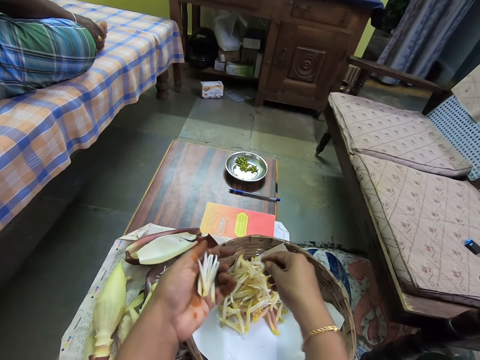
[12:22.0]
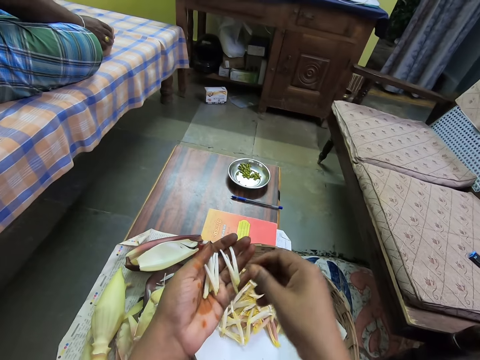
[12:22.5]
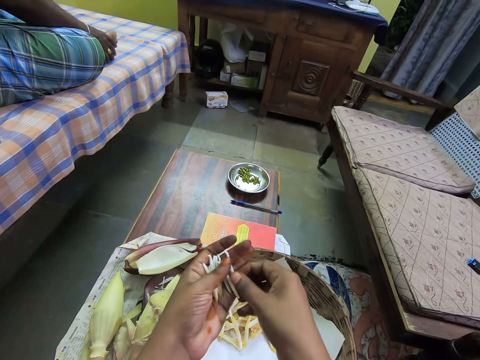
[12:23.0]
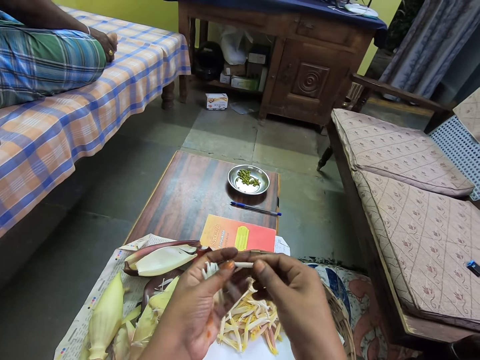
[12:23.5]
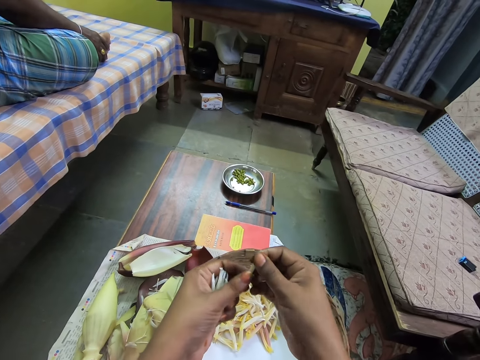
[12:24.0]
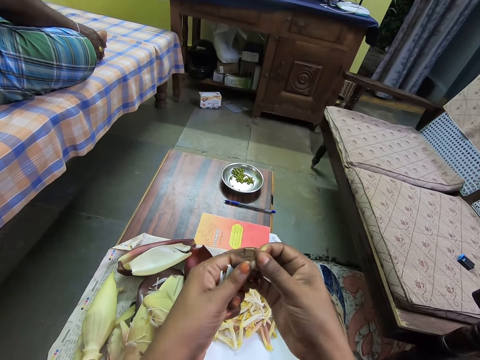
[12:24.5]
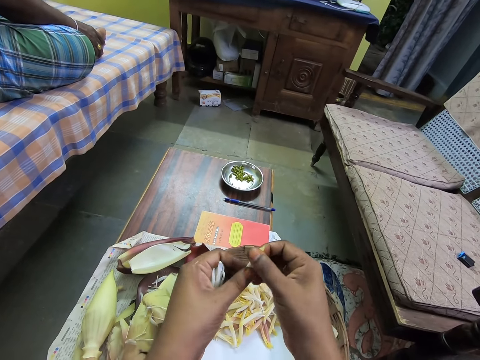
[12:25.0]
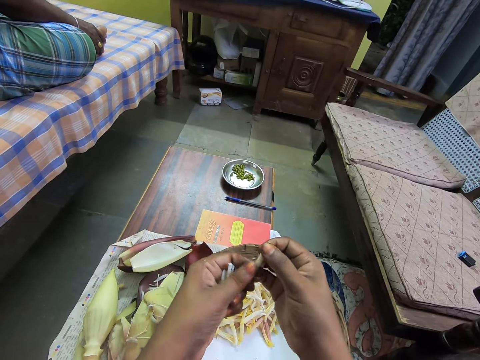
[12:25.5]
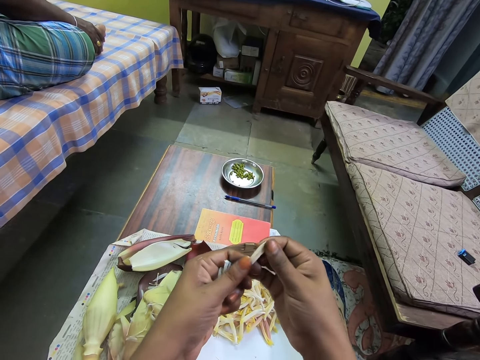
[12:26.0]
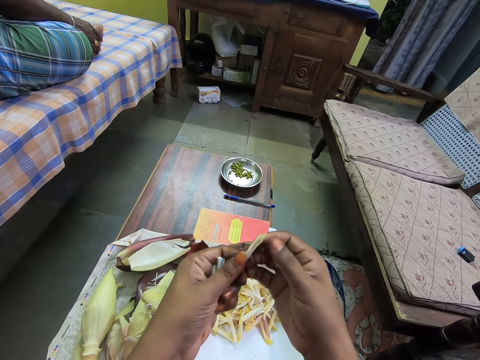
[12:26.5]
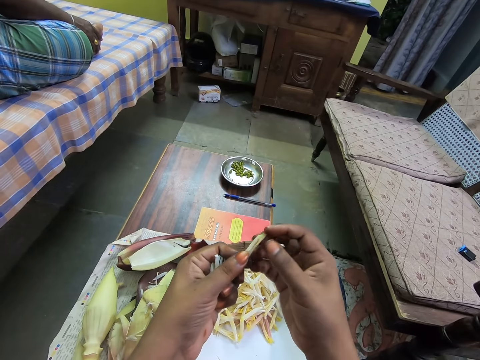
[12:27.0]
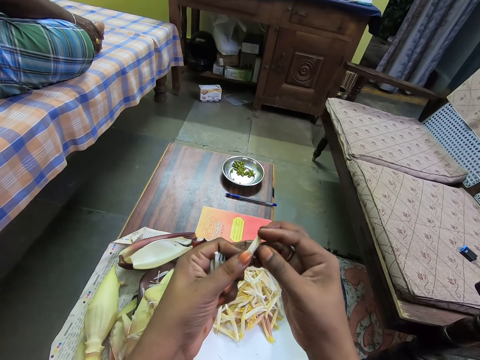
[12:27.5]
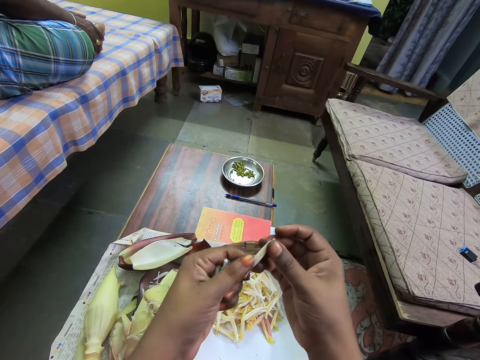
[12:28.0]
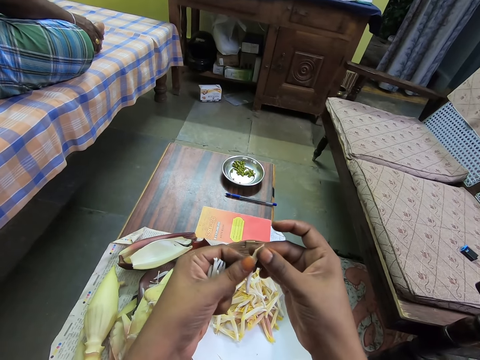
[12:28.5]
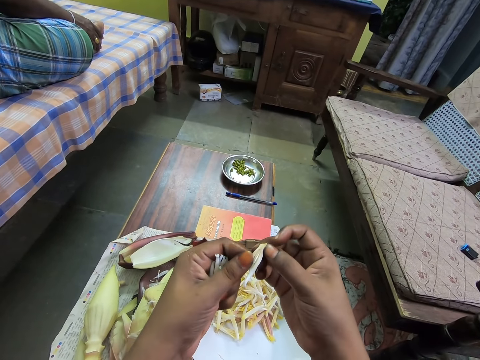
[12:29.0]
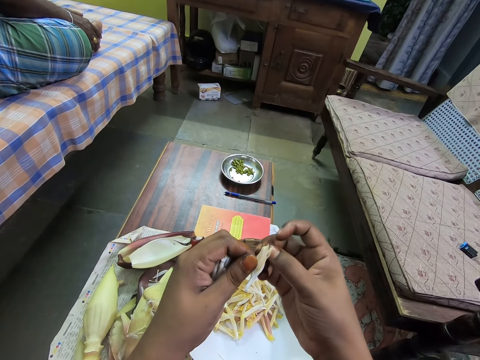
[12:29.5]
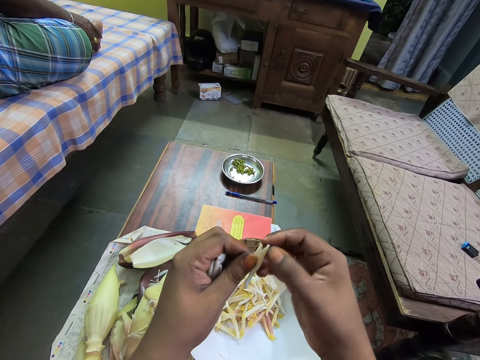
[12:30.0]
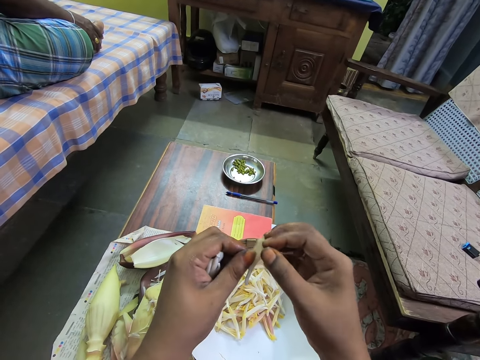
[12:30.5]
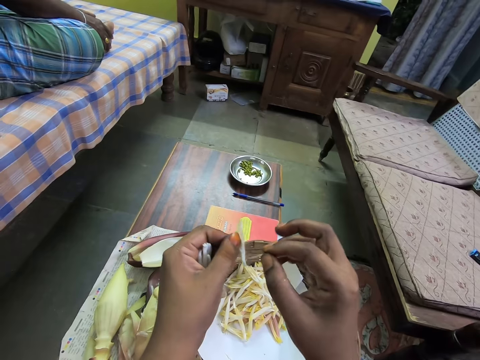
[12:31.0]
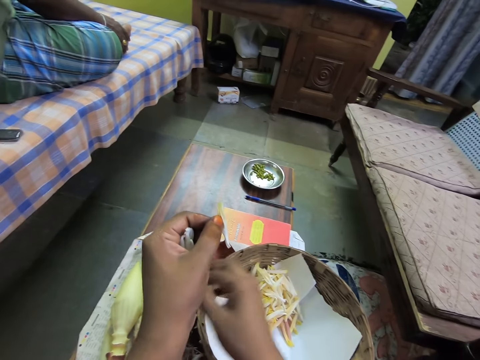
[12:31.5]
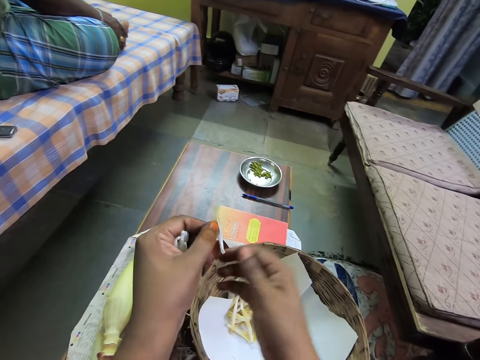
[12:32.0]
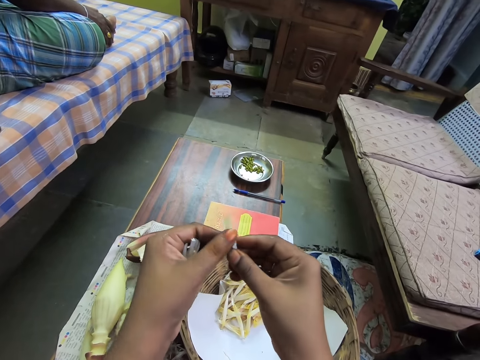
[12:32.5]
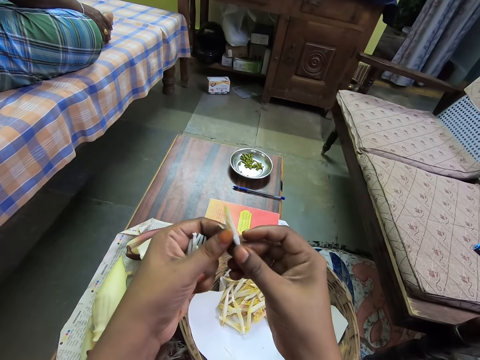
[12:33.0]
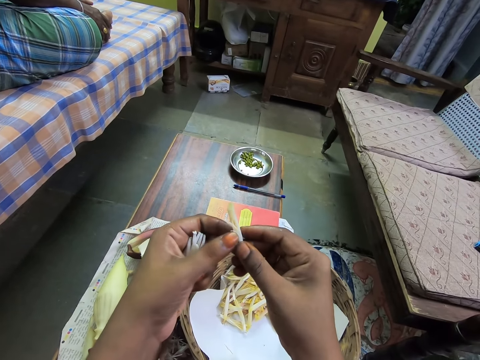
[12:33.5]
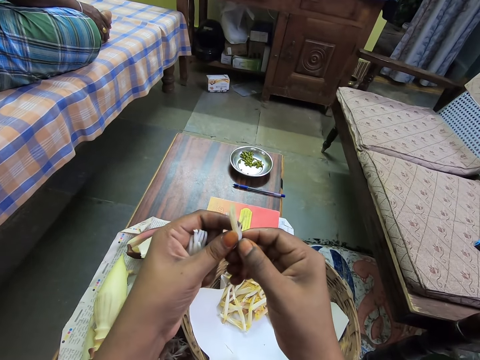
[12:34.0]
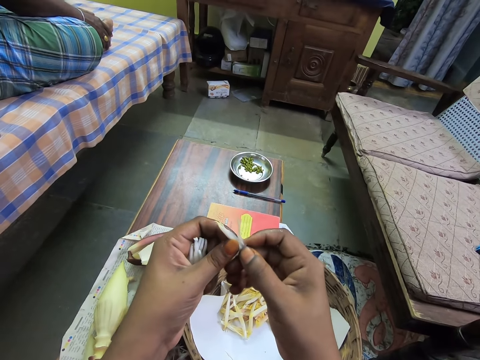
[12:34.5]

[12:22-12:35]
The camera wearer places the food crop or banana flower bud in her right hand in the basket on the table. She processes a piece of the food crop in her left hand with both hands. She picks a banana flower bud. She removes the banana flowers from the flower bud. She drops a piece of the food crop on the table with her right hand. She processes the food crop in her left hand with both hands.

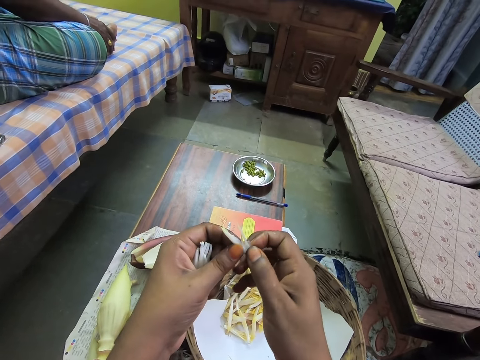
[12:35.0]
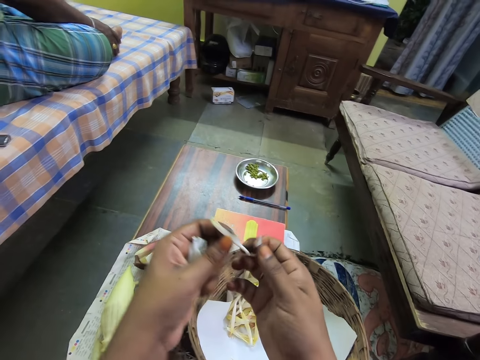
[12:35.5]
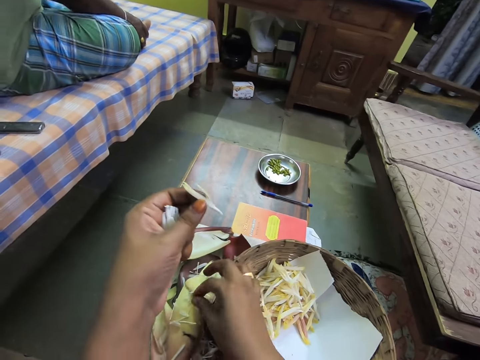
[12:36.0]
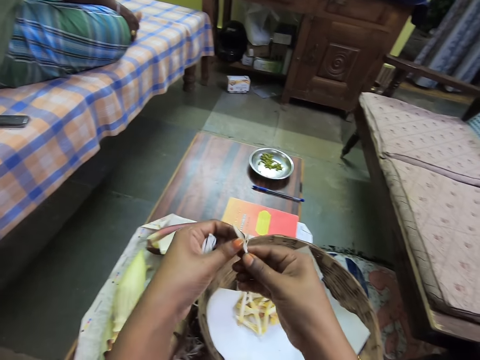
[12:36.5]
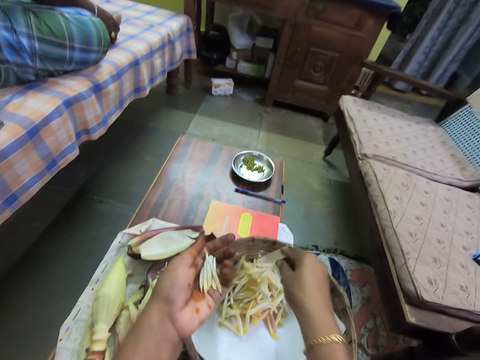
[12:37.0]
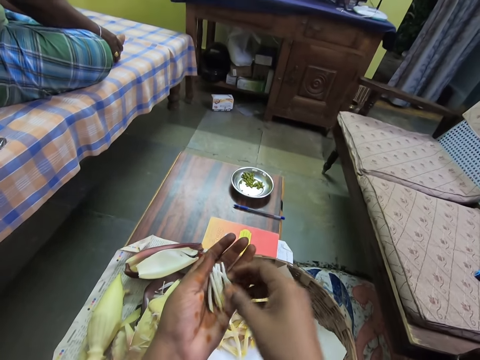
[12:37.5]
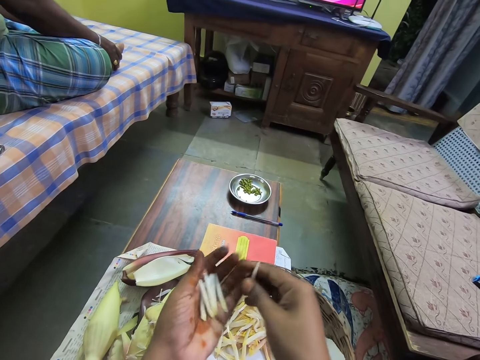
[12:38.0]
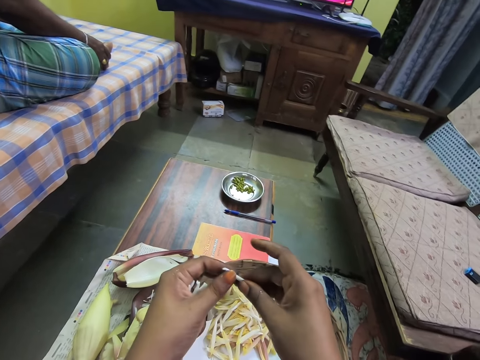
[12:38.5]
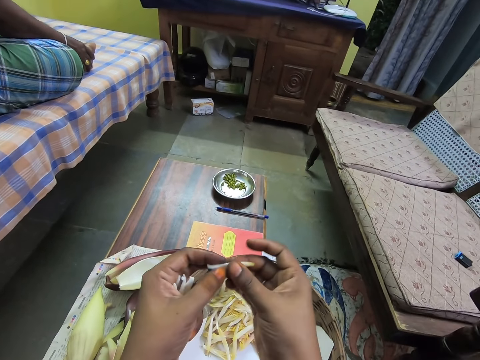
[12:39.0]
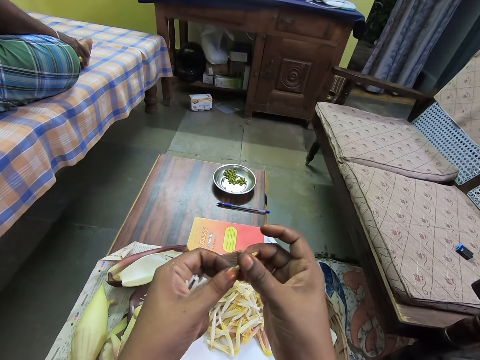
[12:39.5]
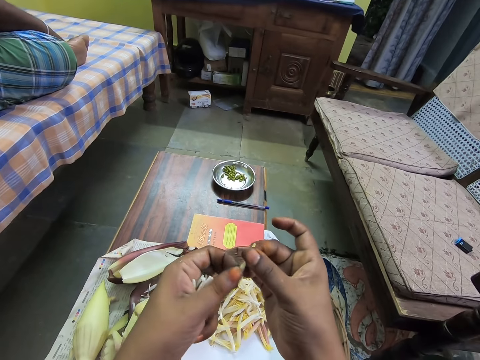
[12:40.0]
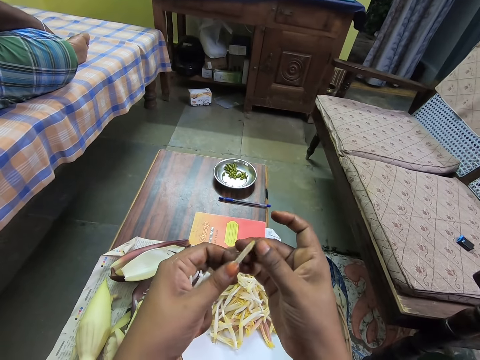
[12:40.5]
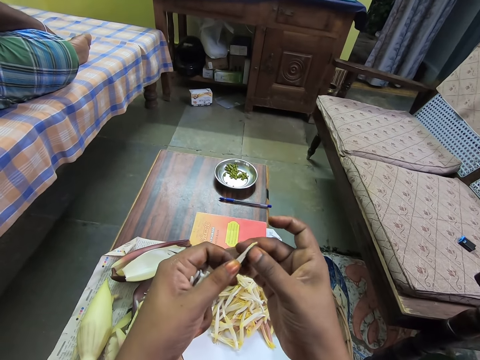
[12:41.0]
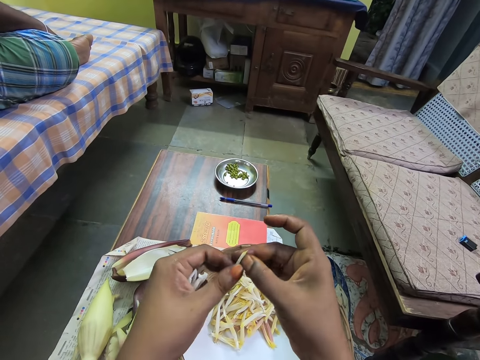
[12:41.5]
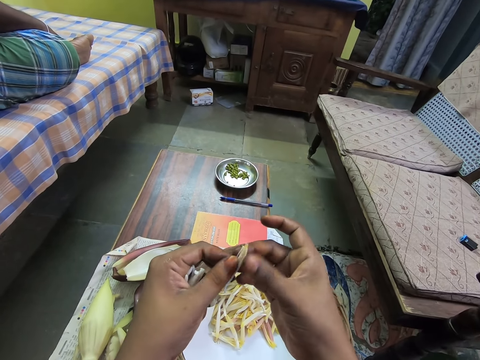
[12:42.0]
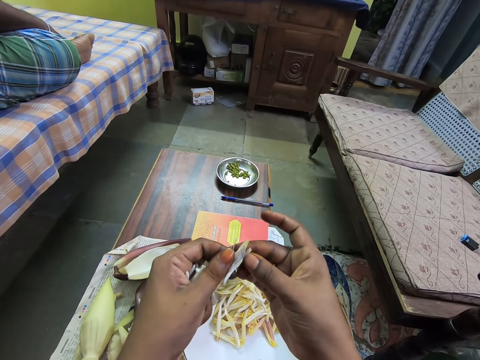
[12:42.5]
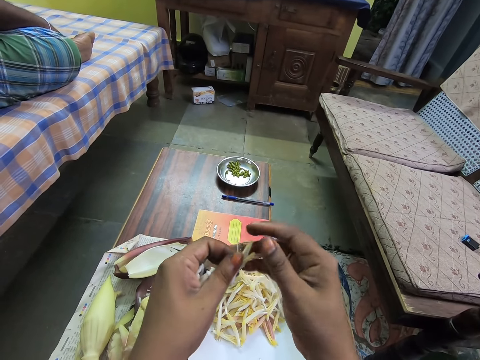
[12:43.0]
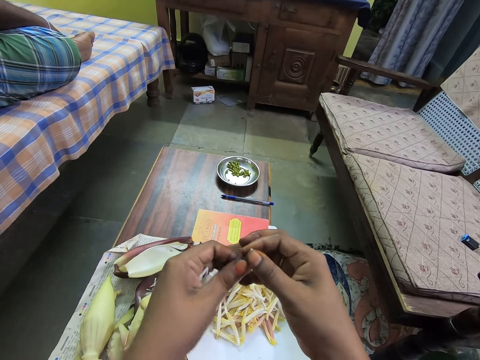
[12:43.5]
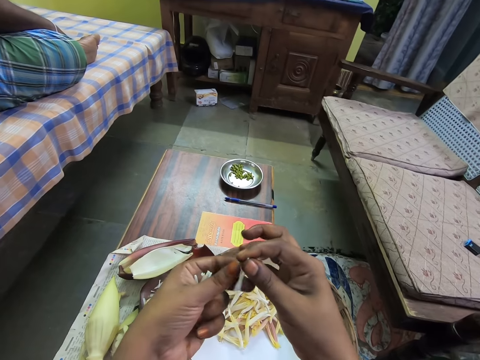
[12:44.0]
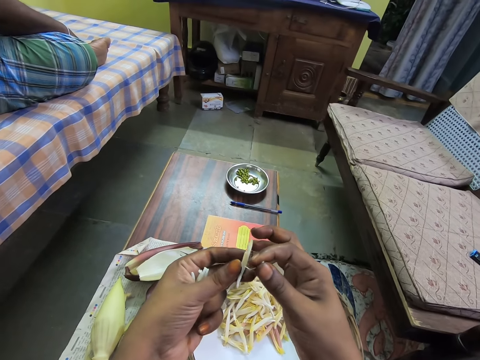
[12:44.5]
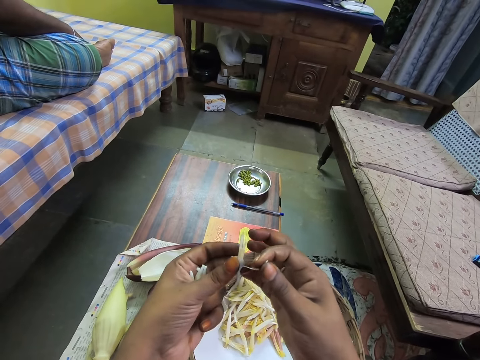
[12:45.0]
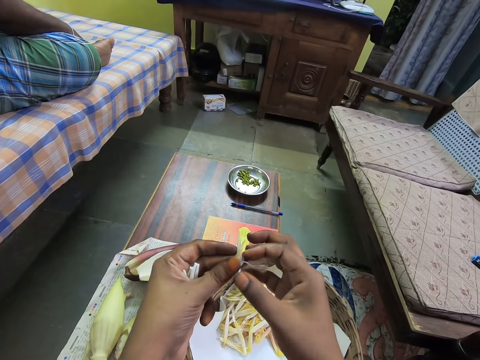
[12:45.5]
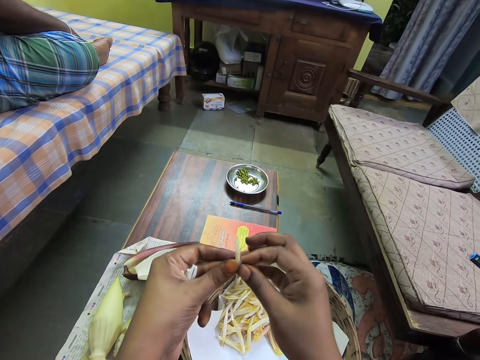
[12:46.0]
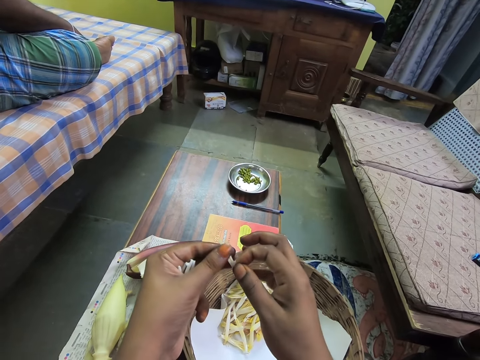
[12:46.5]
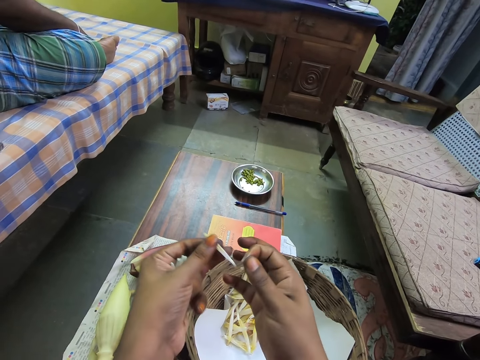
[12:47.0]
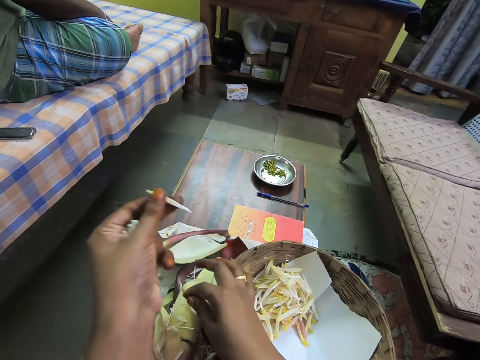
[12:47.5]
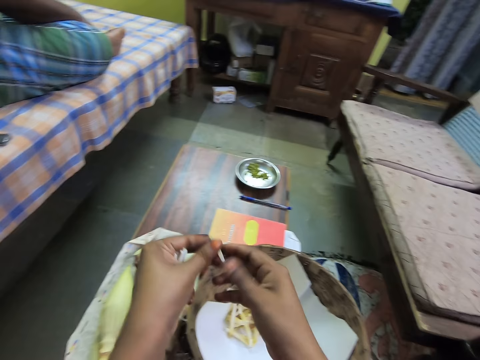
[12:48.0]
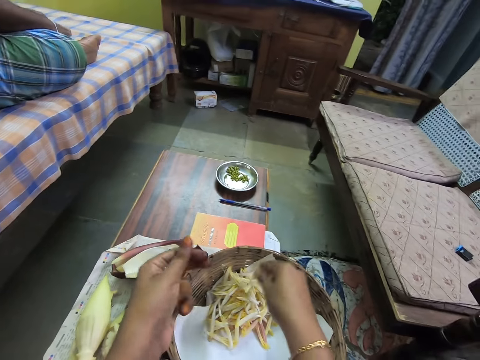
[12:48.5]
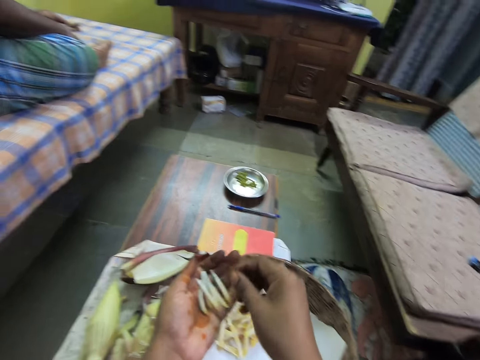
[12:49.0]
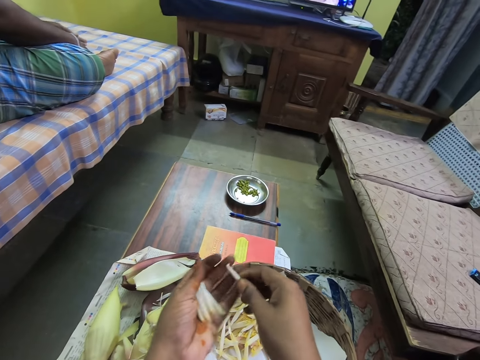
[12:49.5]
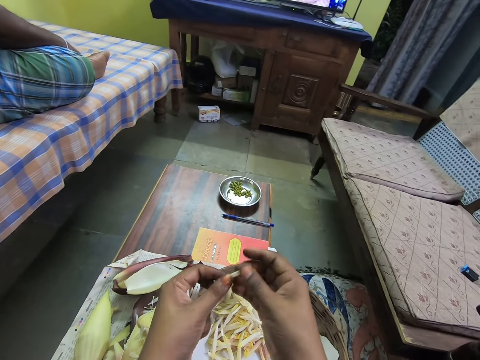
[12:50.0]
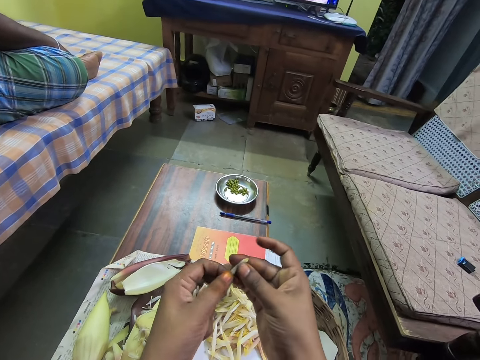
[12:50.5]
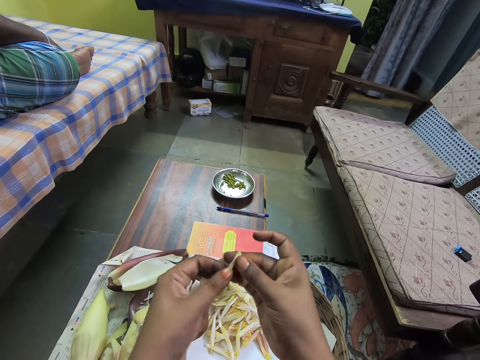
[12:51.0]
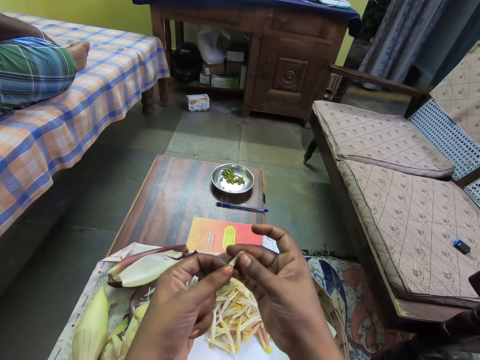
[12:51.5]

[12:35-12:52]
The camera wearer drops a piece of the food crop on the table with her right hand. She transfers the food crop in her left hand to her right hand. She places the food crop or banana flower bud in her right hand in the basket on the table. She processes the food crop in her left hand with both hands. She picks a banana flower bud. She removes a banana flower from the flower bud. She drops a piece of the food crop on the table with her right hand. She transfers the food crop from her left hand to her right hand. She drops the food crop in her right hand into the basket on the table. She processes the food crop in her left hand with both hands. She picks a banana flower bud.
